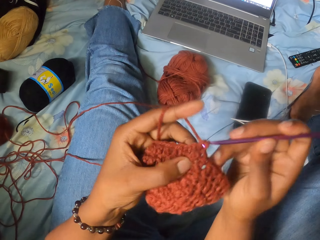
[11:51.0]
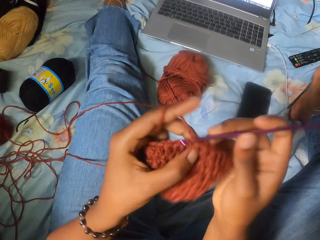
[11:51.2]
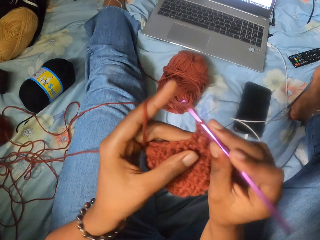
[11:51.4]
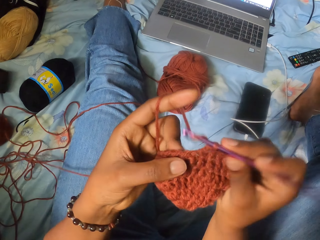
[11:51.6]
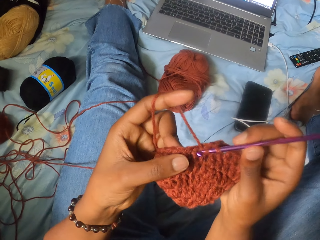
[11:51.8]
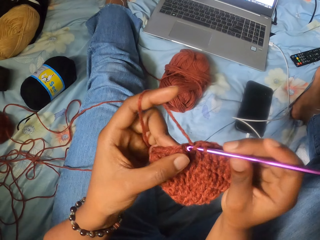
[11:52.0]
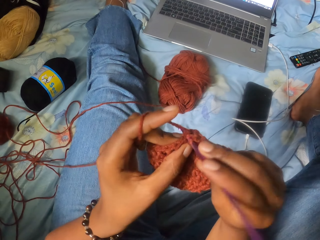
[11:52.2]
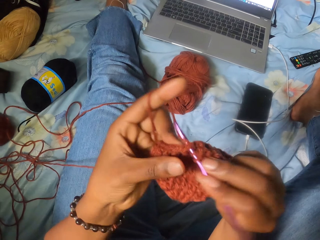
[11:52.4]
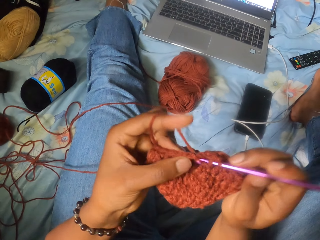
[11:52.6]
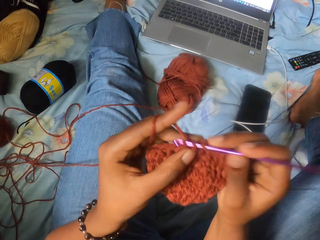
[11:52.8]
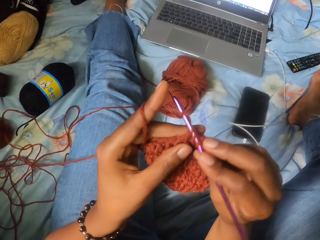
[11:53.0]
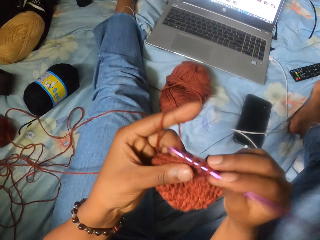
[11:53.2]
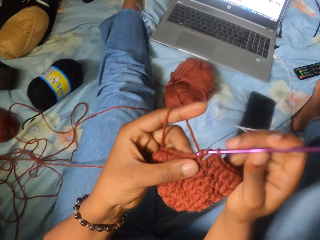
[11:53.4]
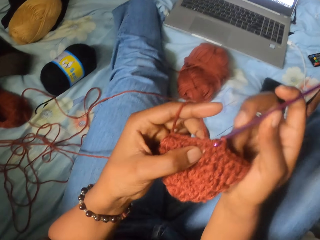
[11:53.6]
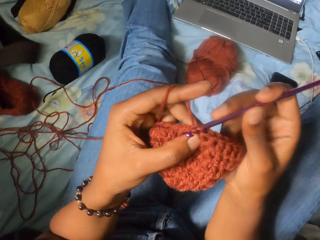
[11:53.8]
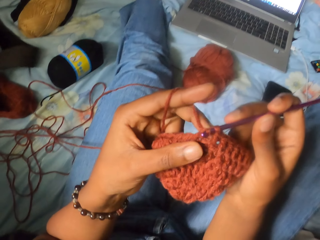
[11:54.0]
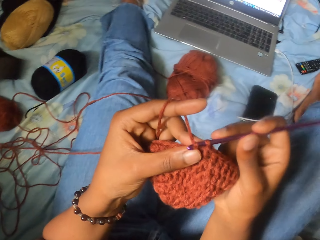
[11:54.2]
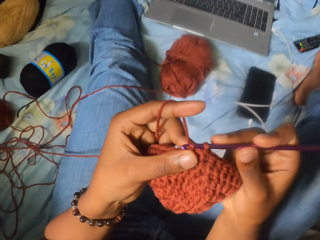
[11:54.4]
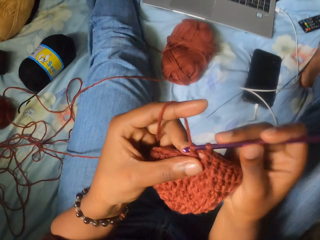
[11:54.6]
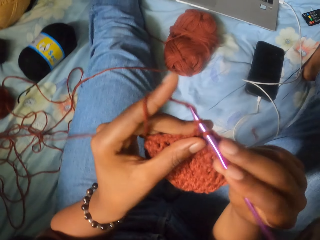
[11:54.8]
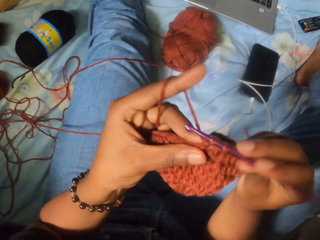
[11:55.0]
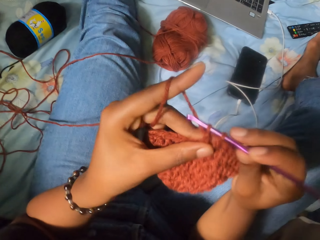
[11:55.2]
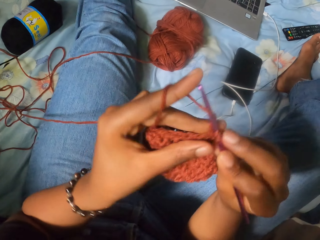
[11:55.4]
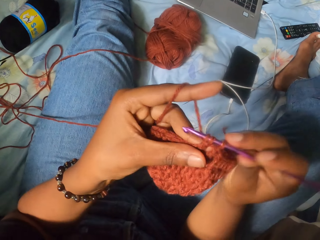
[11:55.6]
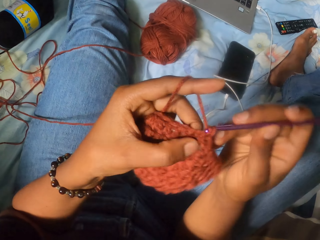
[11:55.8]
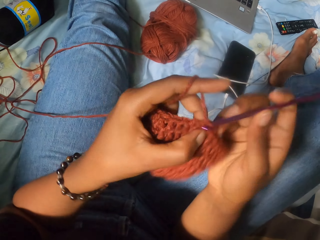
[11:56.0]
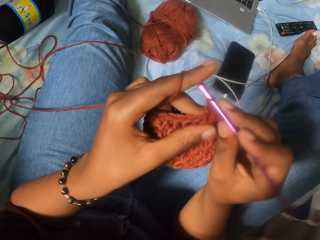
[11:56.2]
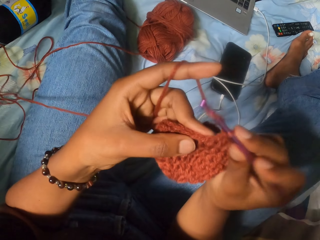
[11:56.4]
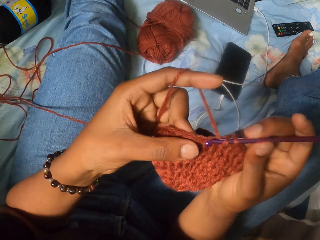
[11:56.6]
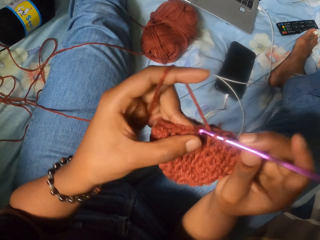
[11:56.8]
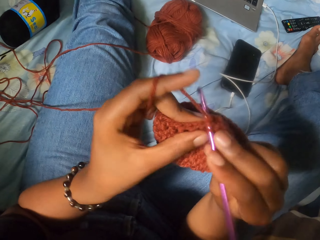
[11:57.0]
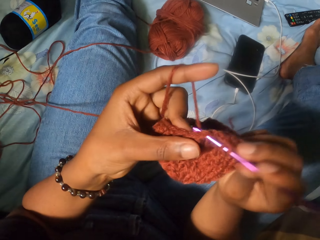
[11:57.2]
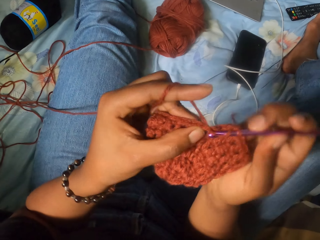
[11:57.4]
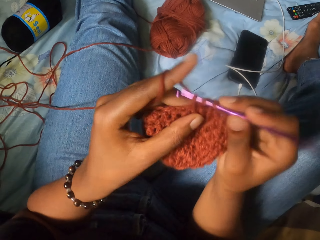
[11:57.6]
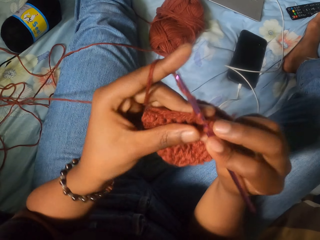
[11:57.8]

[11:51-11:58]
The camera wearer adjusts the leg.

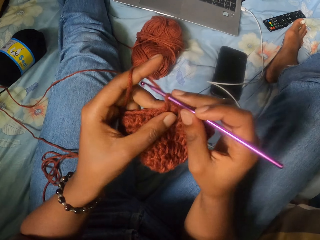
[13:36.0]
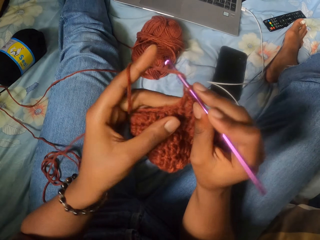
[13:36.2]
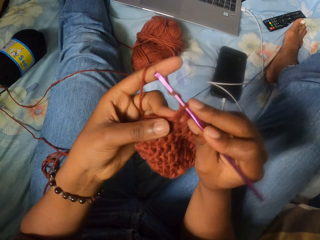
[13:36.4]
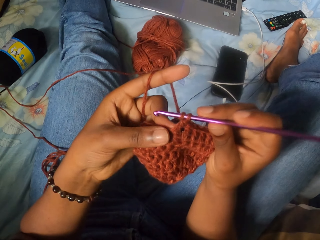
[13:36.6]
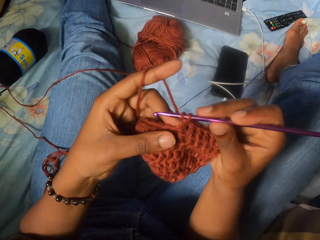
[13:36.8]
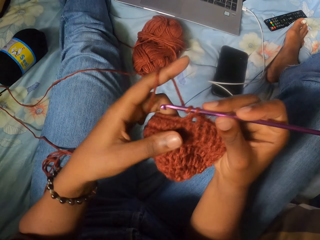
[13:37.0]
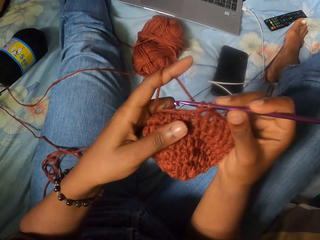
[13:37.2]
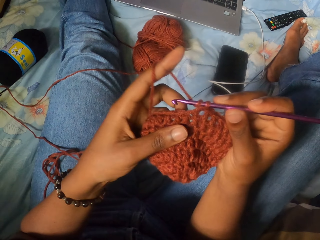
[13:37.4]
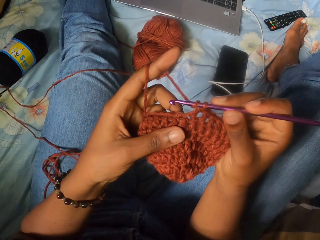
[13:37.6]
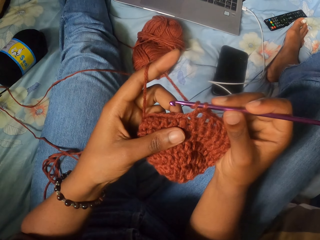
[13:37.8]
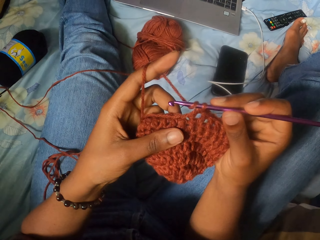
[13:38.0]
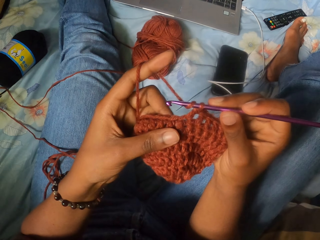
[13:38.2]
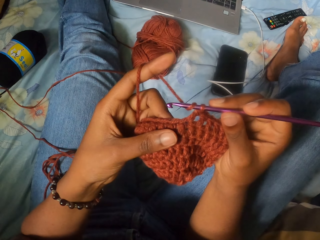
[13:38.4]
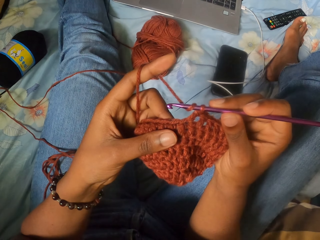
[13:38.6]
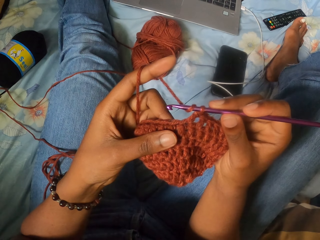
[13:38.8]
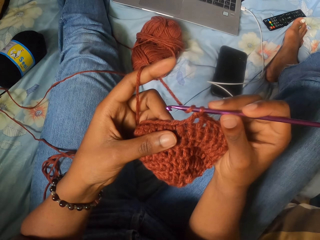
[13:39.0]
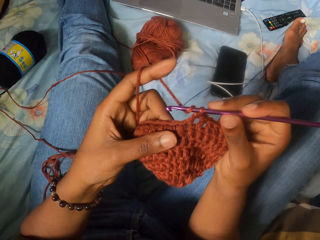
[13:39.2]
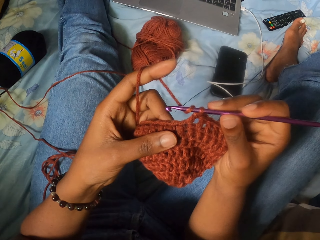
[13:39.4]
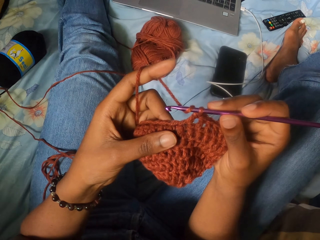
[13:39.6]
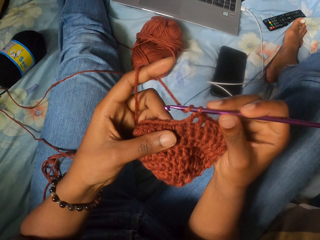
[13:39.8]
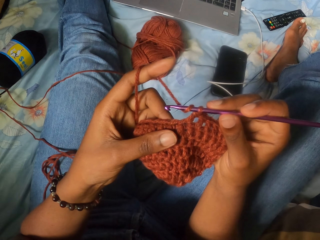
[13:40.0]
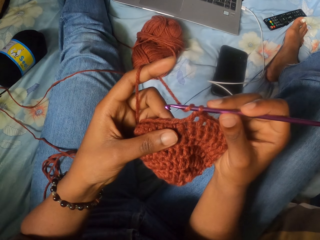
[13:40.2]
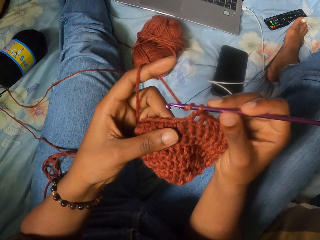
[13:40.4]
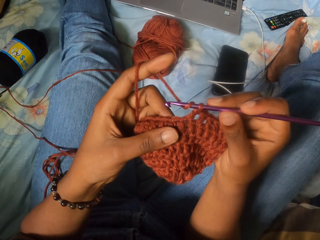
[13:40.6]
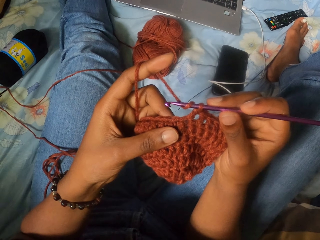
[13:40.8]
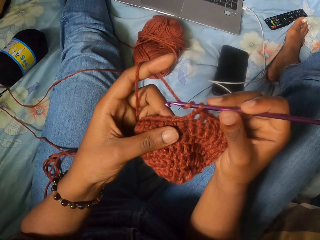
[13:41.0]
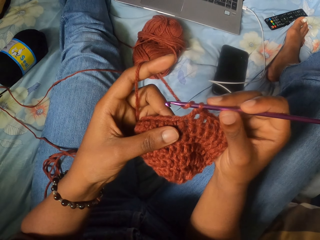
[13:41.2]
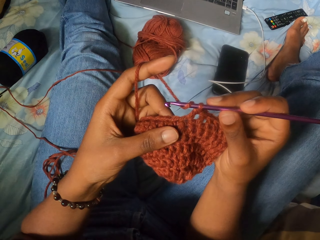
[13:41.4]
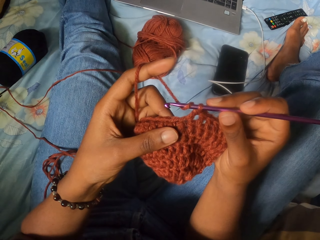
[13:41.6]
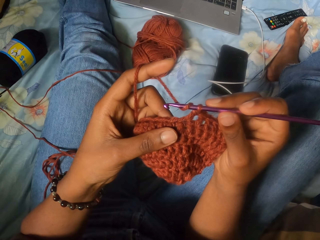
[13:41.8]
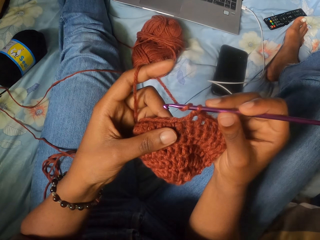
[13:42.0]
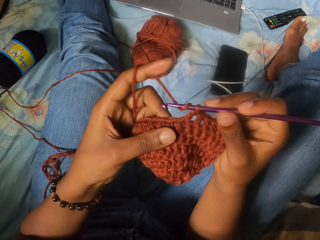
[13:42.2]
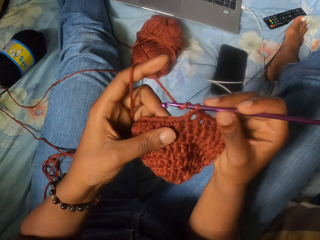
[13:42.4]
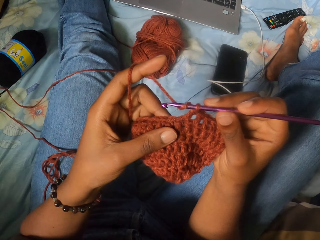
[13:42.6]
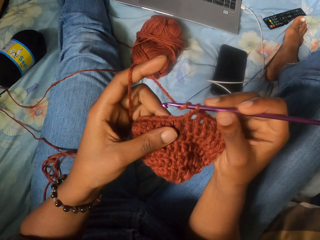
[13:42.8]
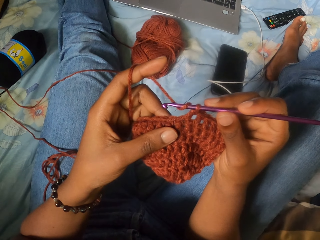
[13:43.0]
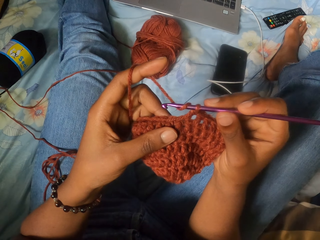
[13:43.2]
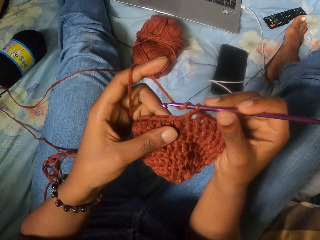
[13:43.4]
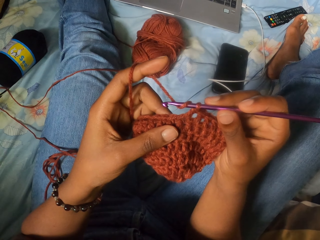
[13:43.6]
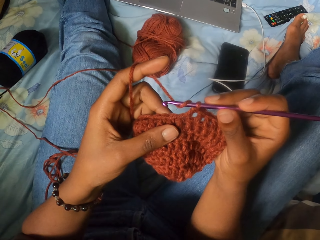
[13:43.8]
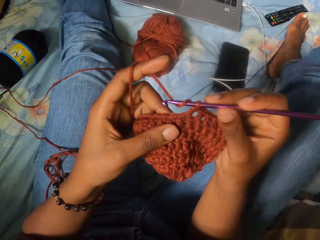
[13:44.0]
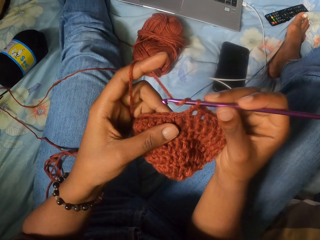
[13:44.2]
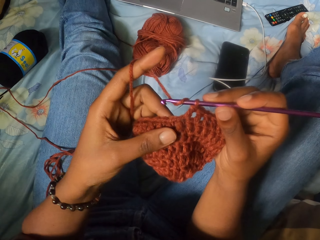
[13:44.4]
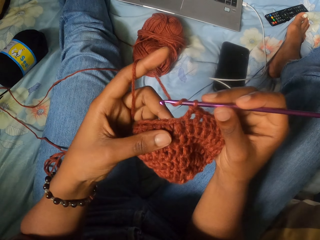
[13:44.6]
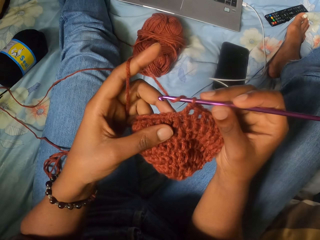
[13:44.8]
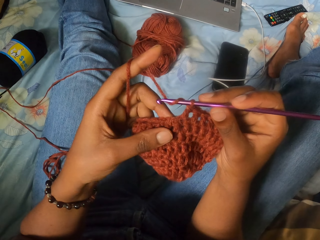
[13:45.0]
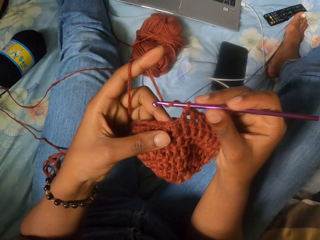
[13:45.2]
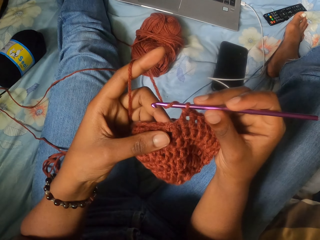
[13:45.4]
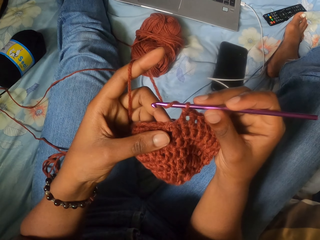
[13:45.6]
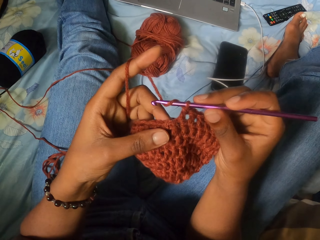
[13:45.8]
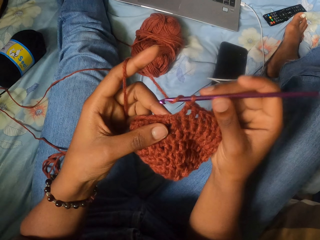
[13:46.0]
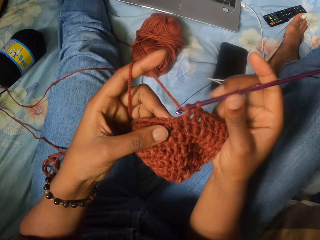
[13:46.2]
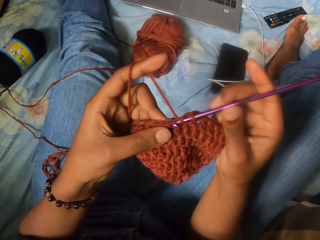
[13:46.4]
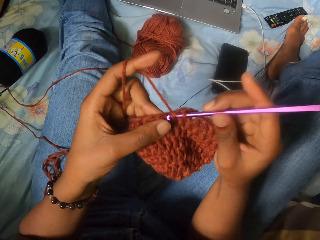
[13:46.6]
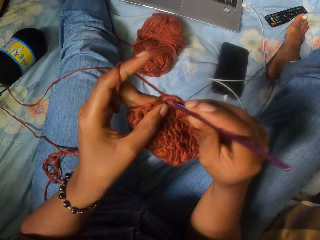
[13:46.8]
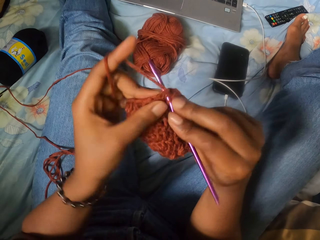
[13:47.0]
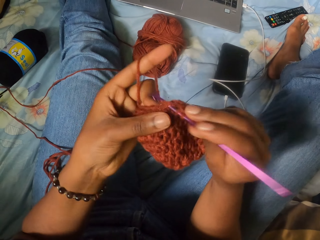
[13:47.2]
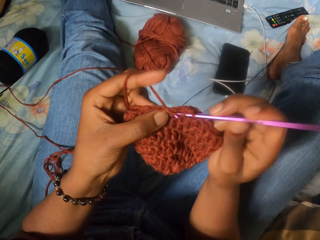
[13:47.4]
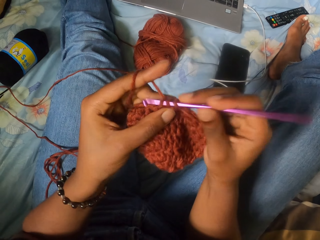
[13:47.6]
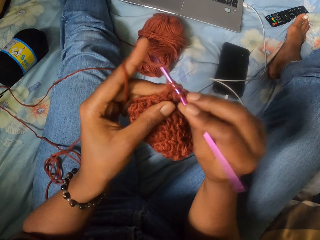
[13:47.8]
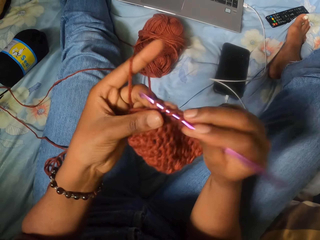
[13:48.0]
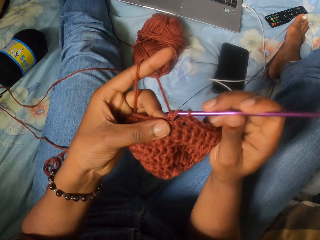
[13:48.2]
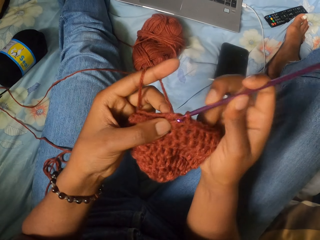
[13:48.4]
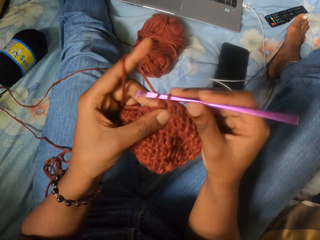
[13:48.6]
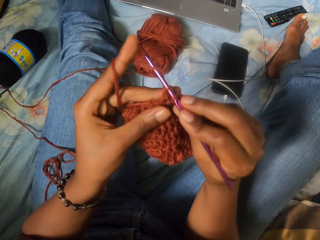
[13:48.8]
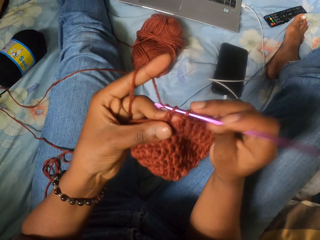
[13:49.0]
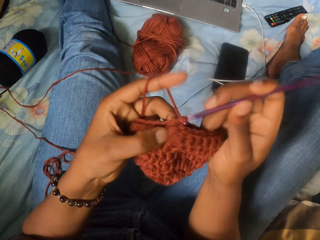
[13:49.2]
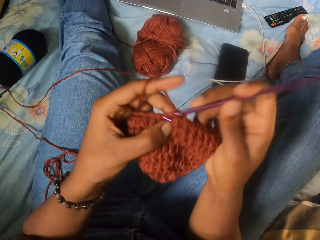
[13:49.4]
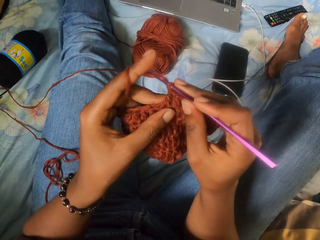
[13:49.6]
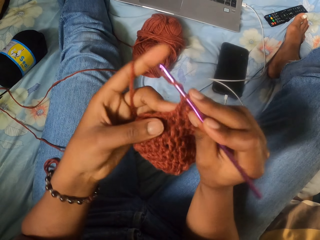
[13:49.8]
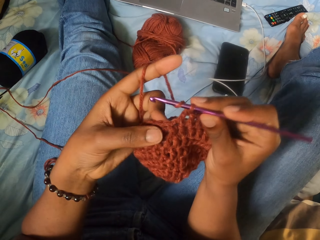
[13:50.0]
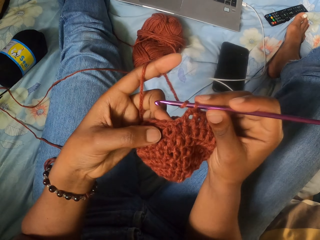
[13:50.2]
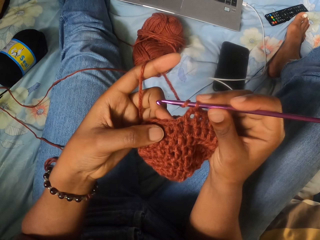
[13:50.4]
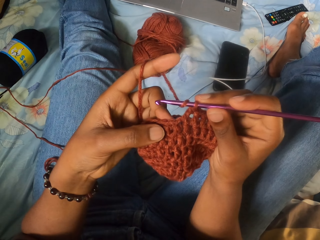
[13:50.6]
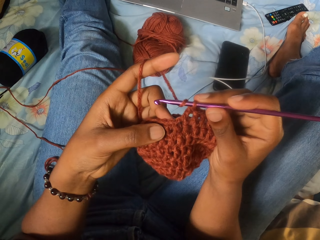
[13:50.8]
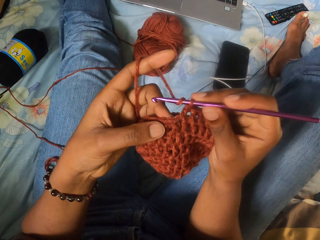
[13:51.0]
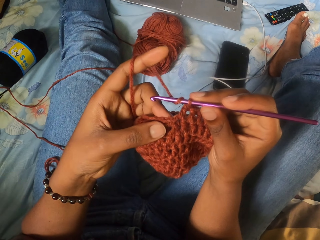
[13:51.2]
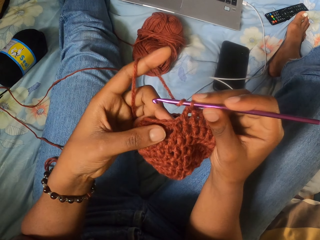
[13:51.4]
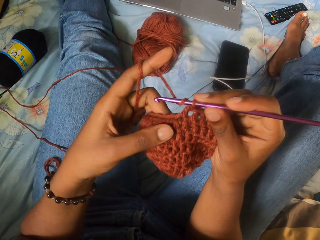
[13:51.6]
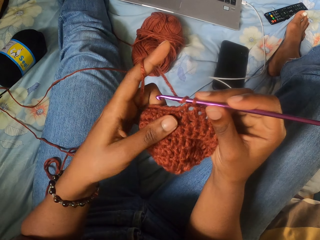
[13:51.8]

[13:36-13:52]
The camera wearer holds the wool and the crochet hook with her hands. She pauses yarning. She continues knitting.
